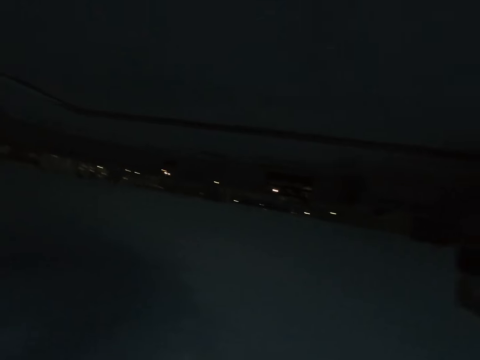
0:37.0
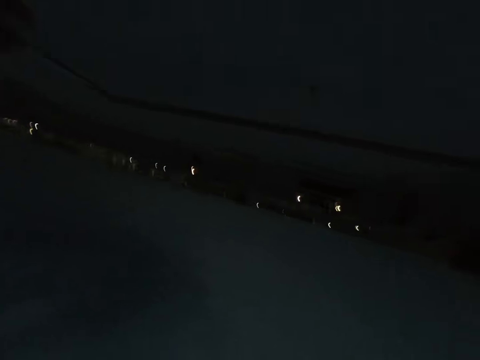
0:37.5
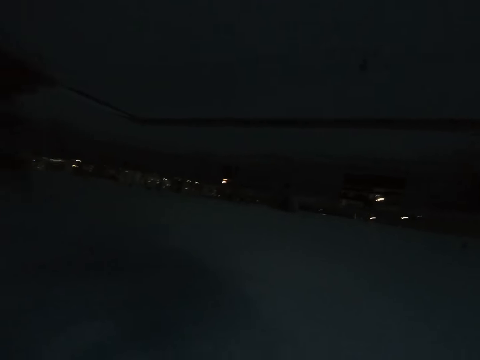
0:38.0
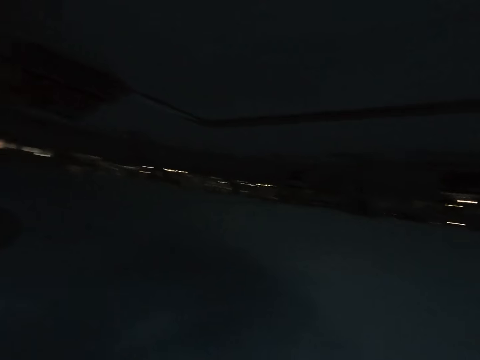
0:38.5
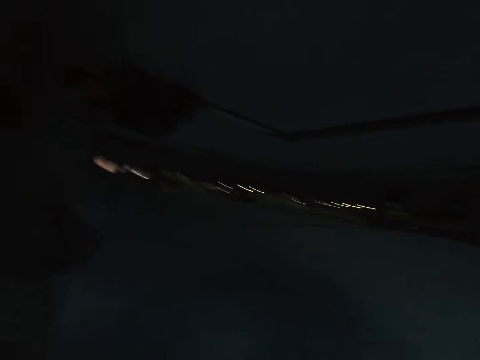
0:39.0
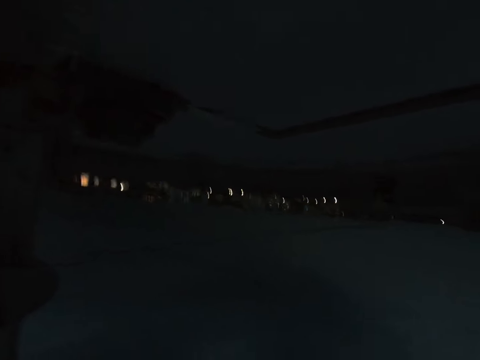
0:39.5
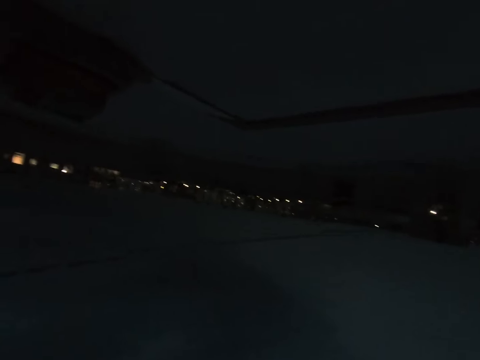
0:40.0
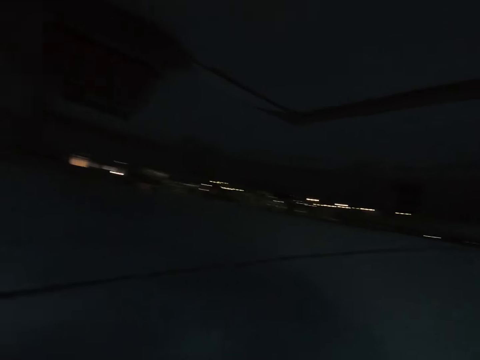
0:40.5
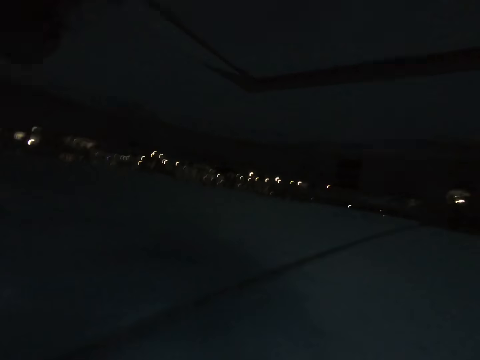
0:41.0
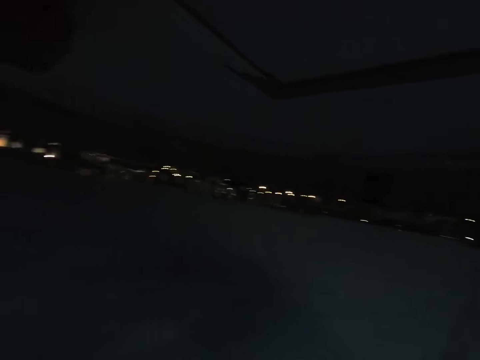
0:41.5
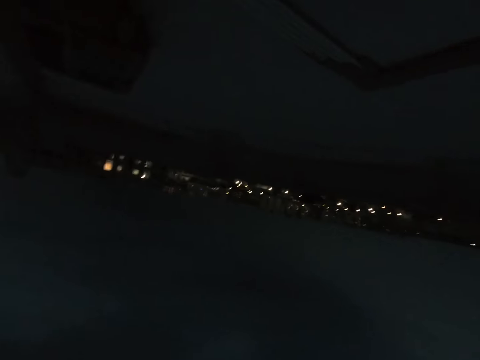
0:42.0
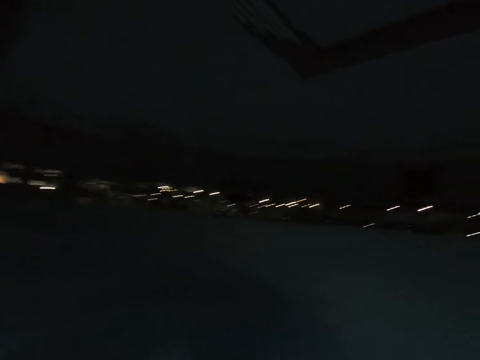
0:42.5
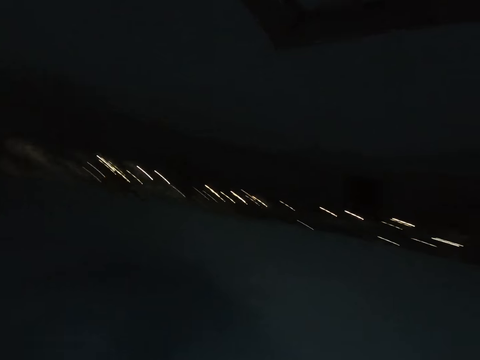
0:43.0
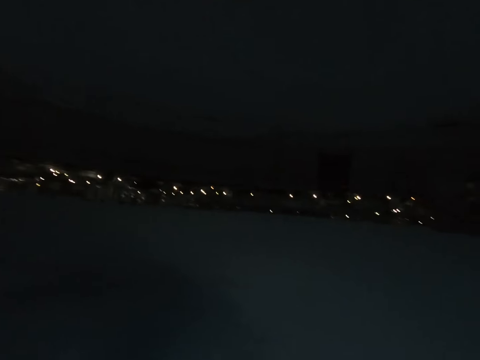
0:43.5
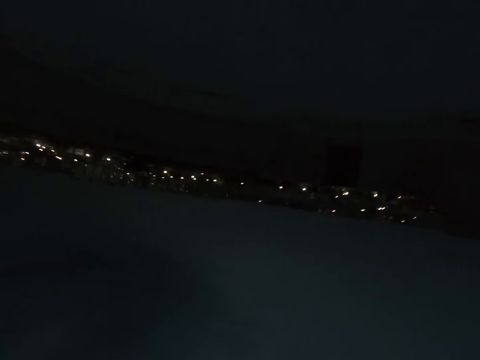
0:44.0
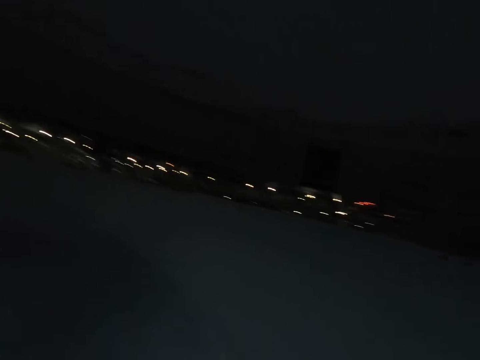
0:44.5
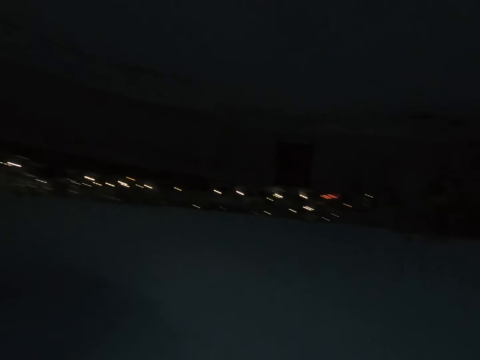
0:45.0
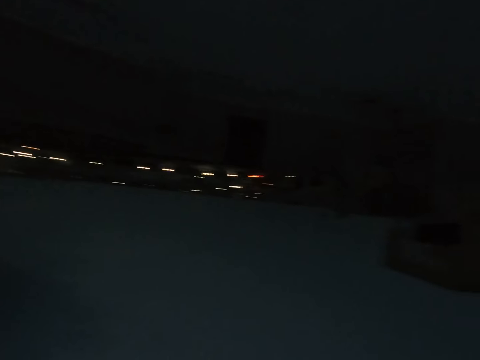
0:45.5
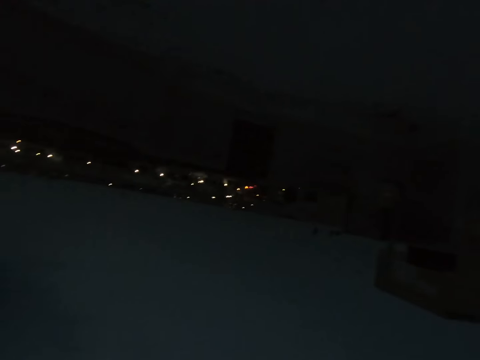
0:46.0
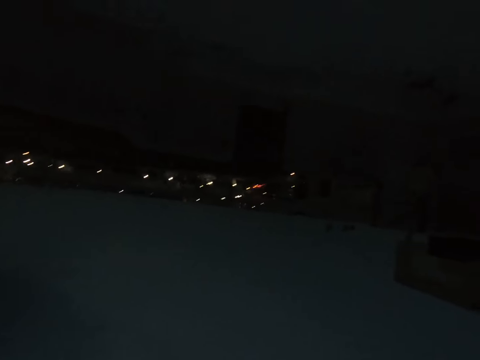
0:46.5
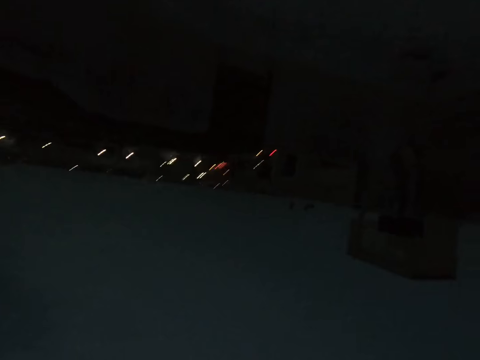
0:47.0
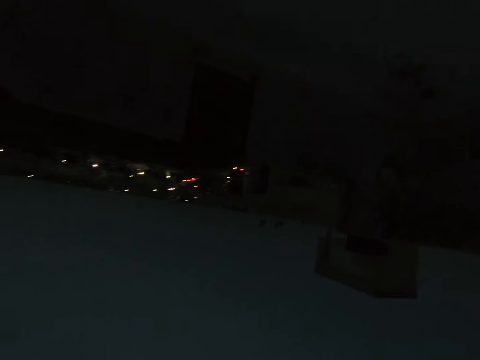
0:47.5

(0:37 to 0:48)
The camera wearer adjusts the camera. They move around.

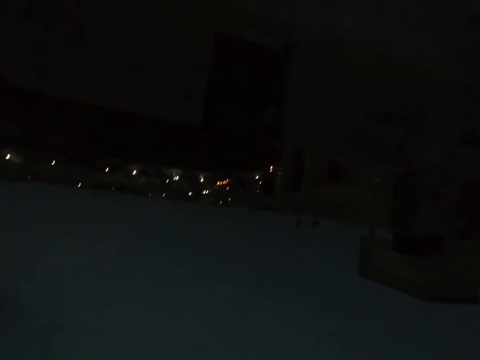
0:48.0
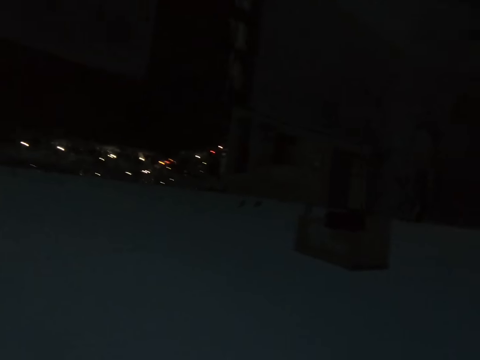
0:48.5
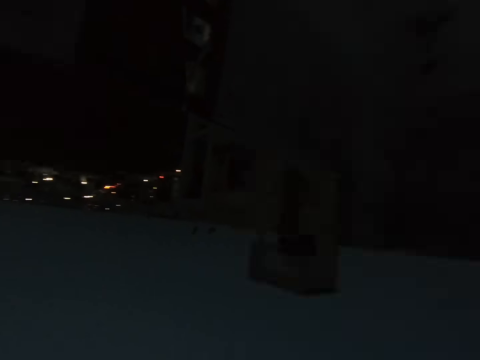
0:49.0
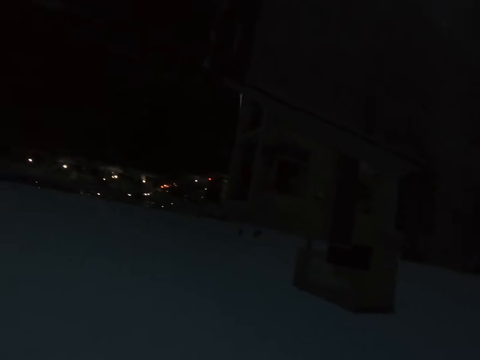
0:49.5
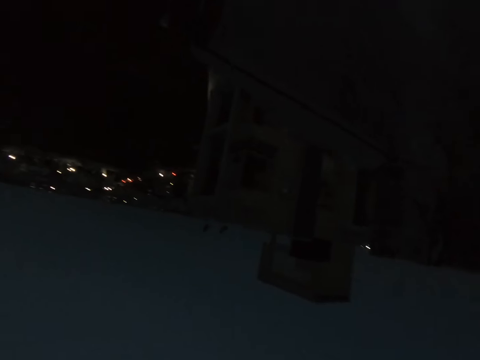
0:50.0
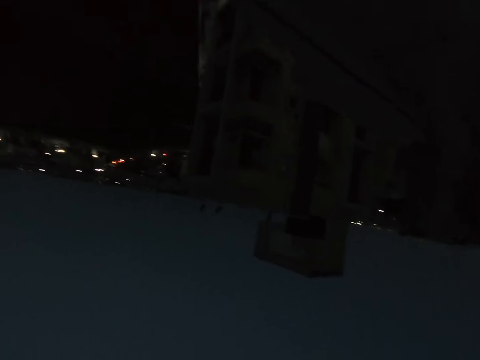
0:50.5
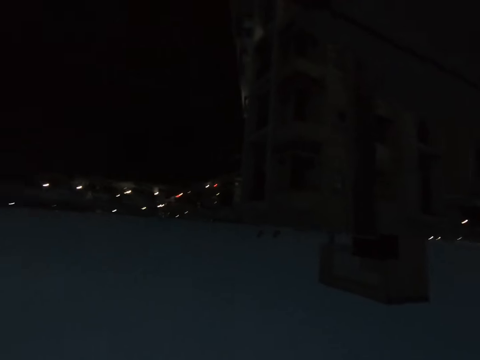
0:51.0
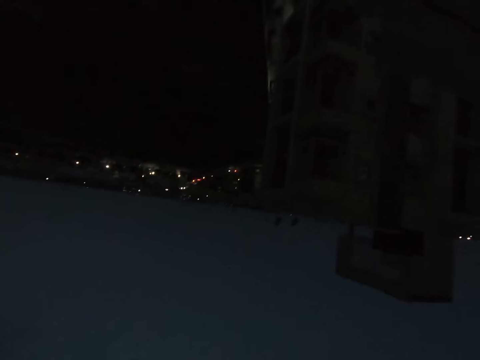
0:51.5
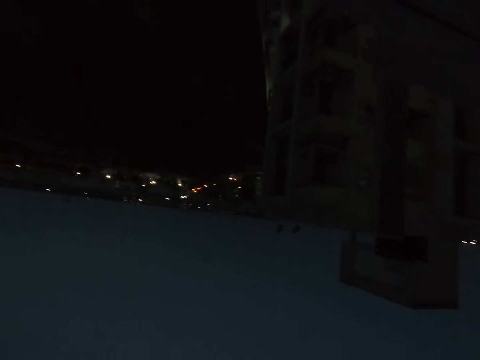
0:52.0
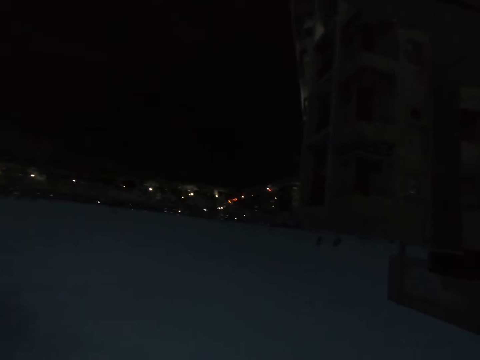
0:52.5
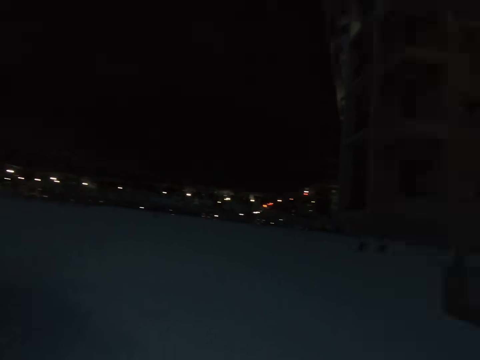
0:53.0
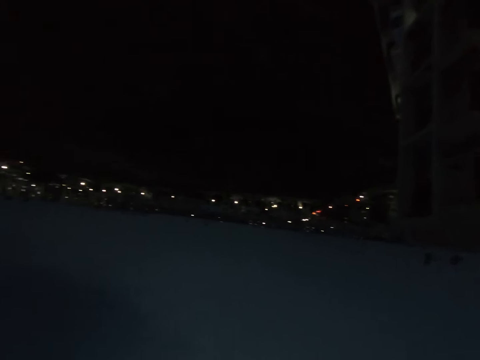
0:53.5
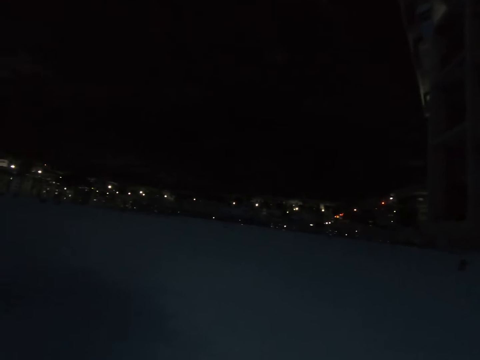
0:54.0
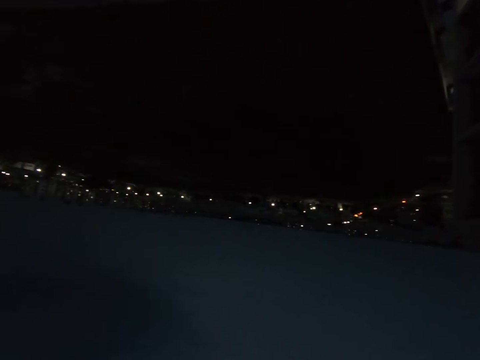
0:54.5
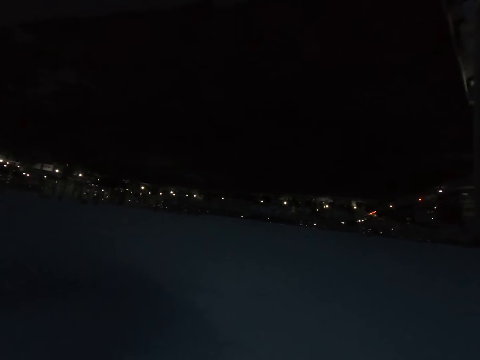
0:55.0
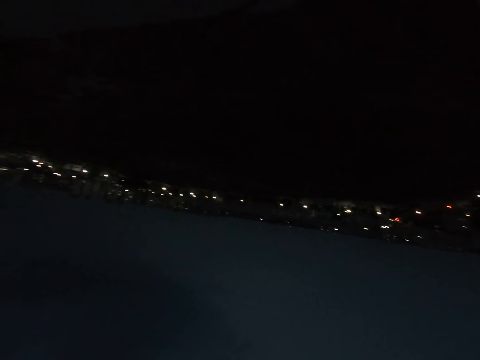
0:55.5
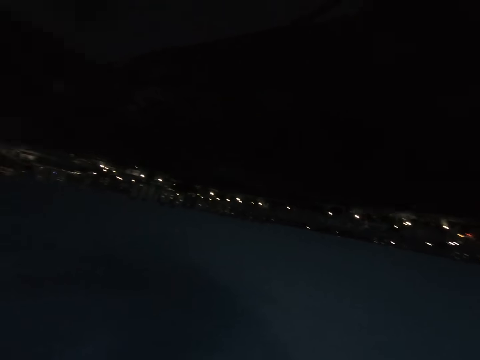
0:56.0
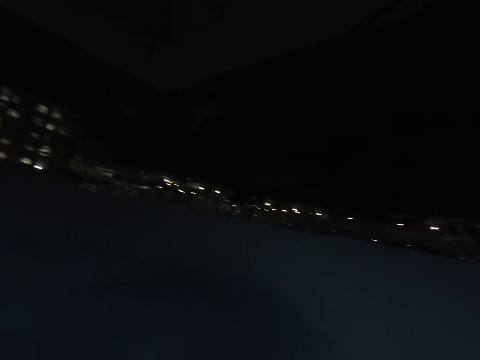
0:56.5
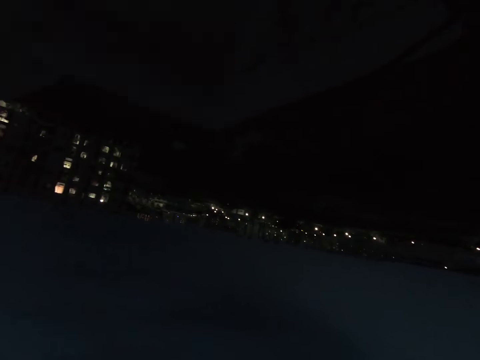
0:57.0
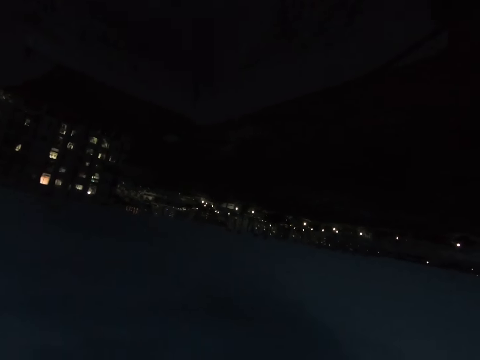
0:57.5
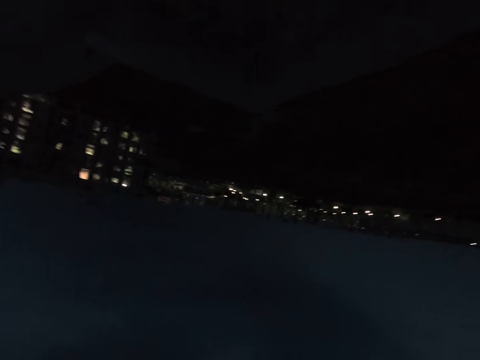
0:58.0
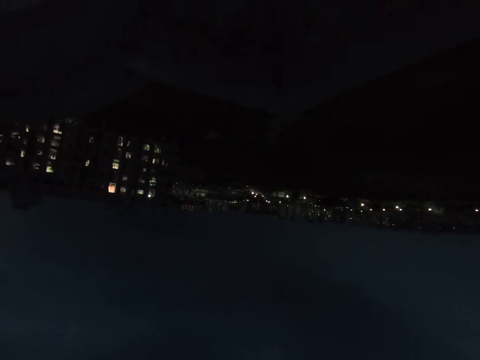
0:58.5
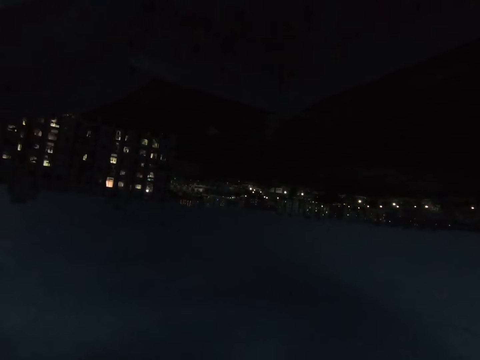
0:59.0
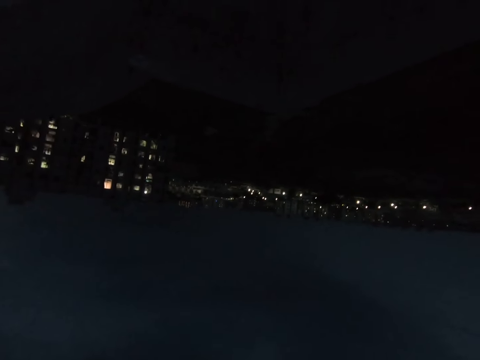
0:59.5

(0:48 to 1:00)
The camera wearer looks around.

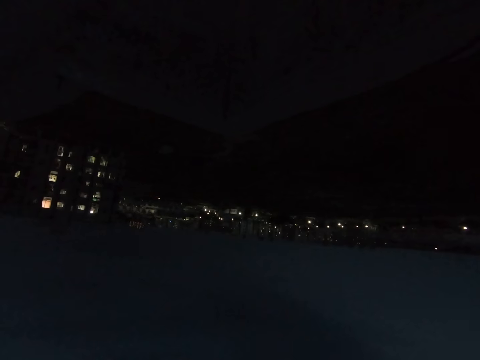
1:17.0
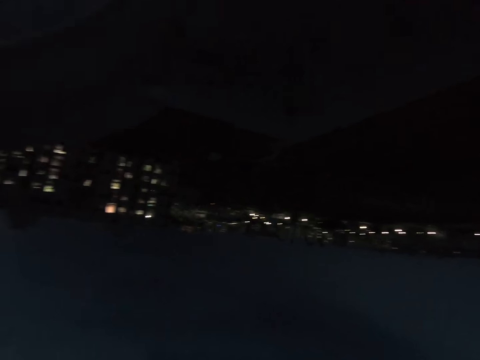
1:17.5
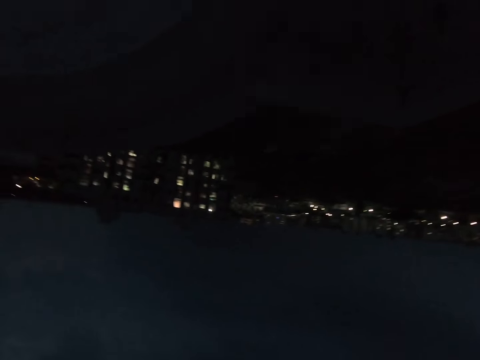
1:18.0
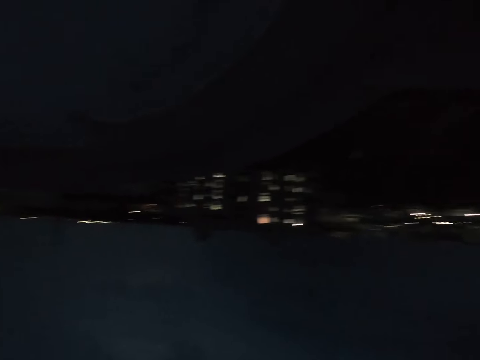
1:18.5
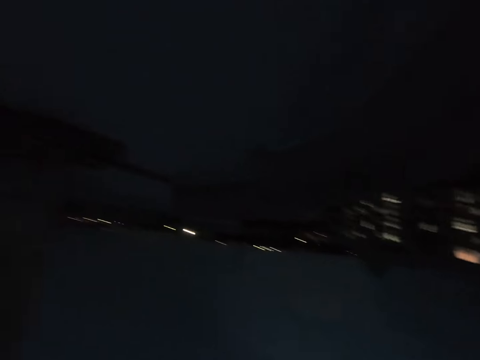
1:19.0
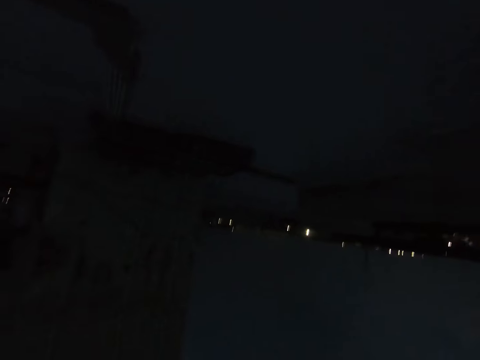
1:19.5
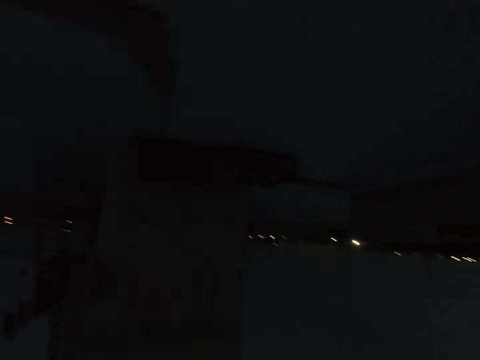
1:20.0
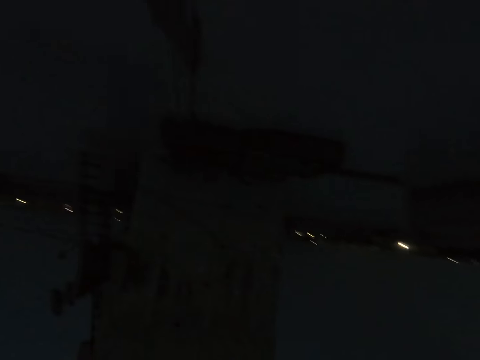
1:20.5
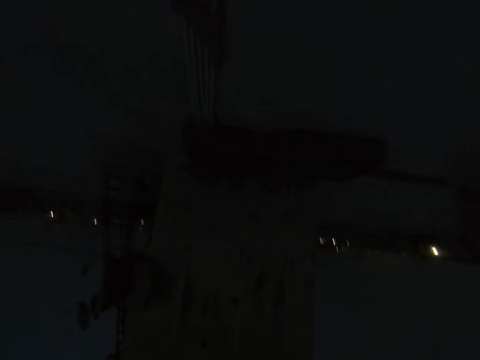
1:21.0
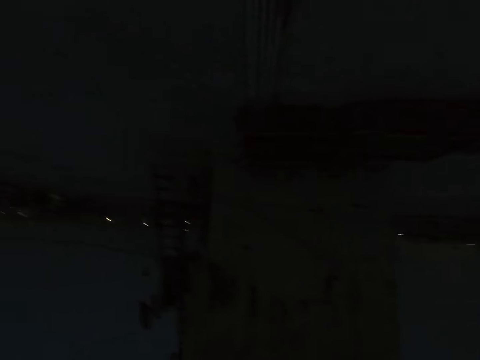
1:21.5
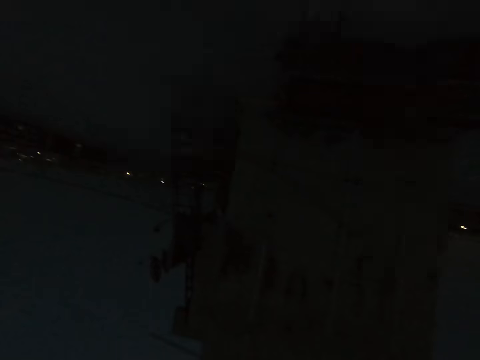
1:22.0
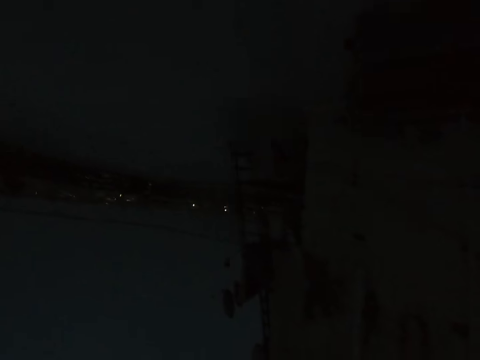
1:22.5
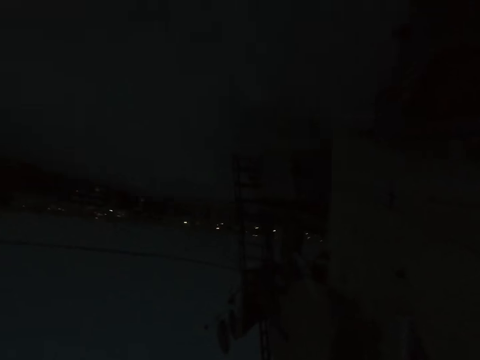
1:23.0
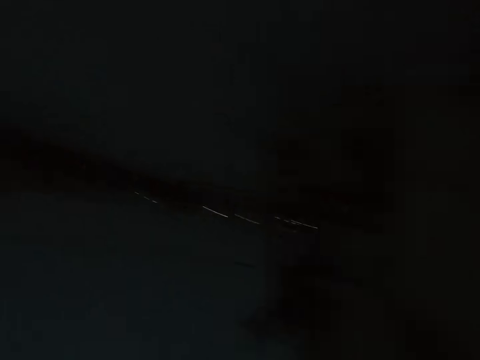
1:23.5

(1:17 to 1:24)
The camera wearer moves around. They adjust the camera.
